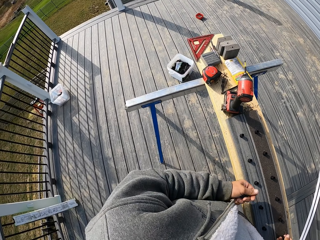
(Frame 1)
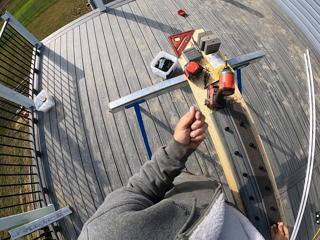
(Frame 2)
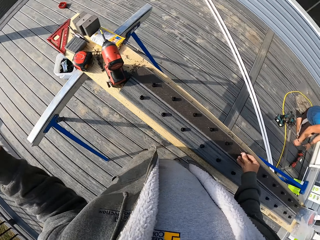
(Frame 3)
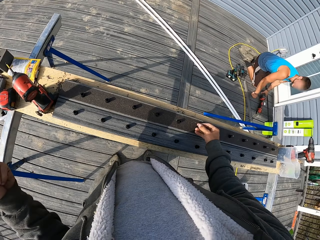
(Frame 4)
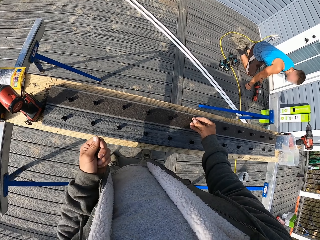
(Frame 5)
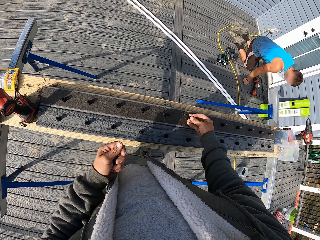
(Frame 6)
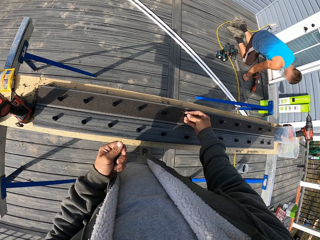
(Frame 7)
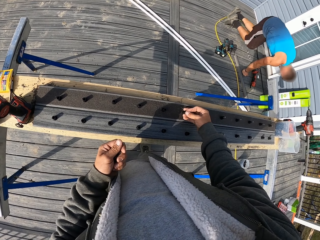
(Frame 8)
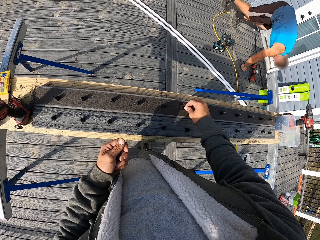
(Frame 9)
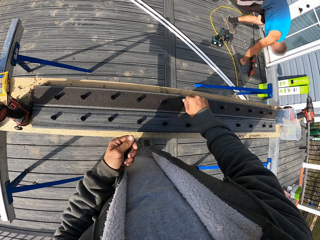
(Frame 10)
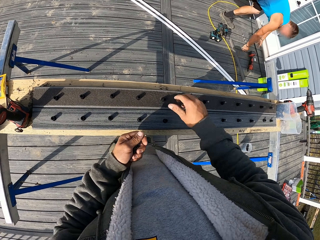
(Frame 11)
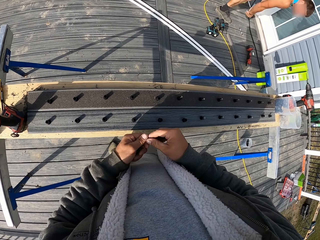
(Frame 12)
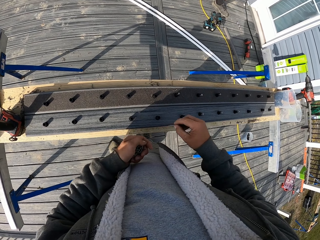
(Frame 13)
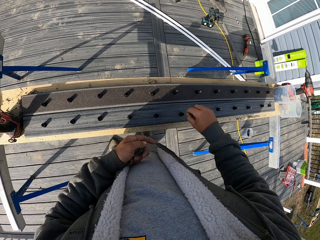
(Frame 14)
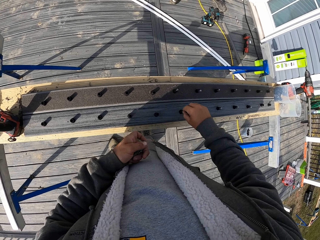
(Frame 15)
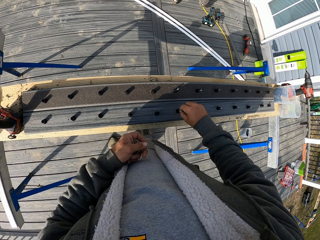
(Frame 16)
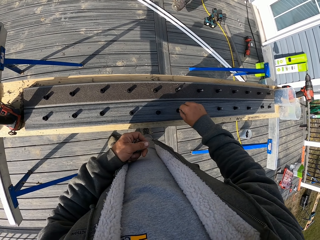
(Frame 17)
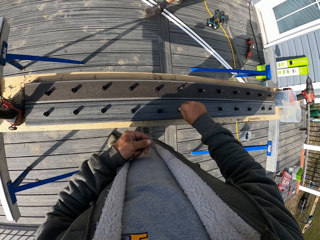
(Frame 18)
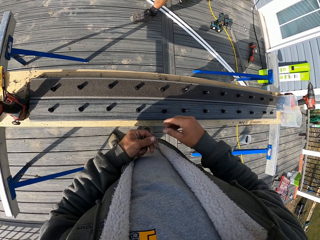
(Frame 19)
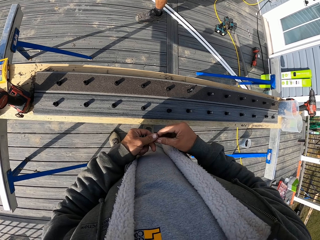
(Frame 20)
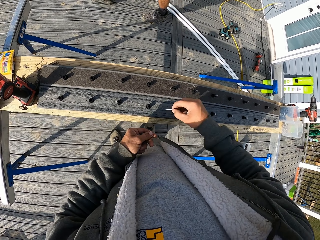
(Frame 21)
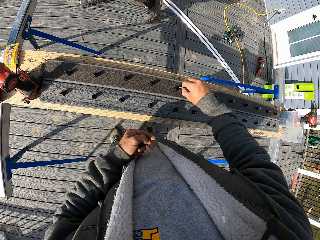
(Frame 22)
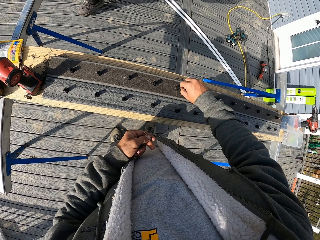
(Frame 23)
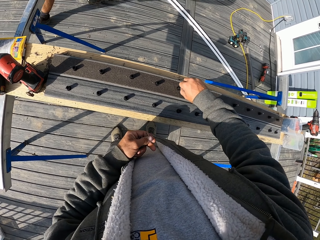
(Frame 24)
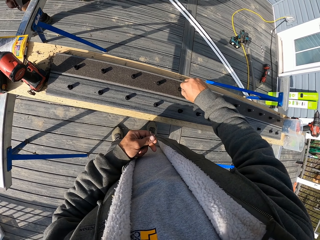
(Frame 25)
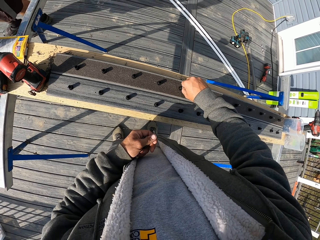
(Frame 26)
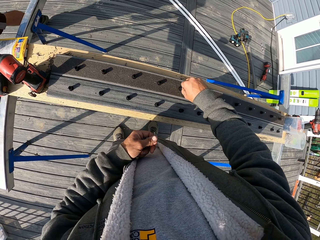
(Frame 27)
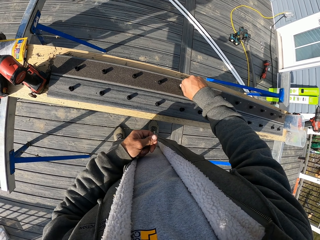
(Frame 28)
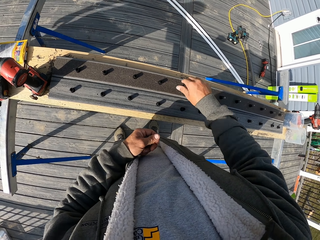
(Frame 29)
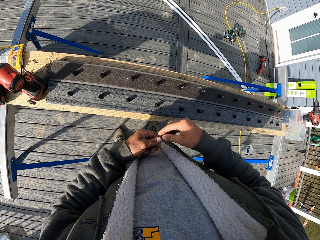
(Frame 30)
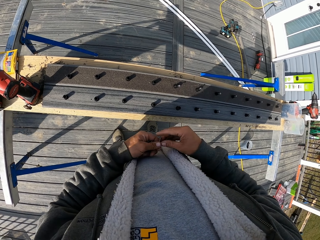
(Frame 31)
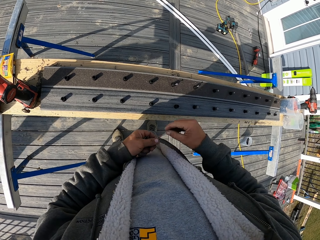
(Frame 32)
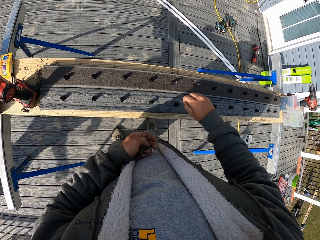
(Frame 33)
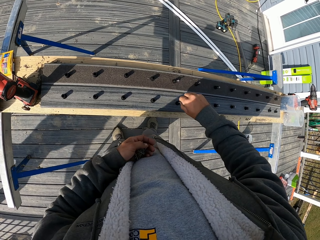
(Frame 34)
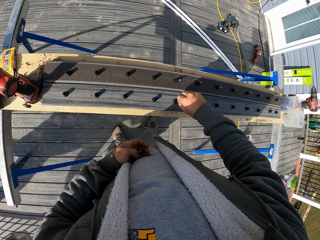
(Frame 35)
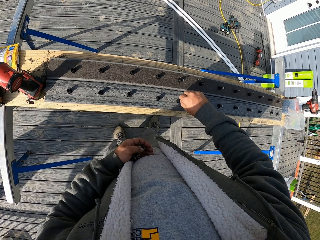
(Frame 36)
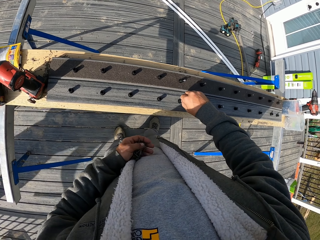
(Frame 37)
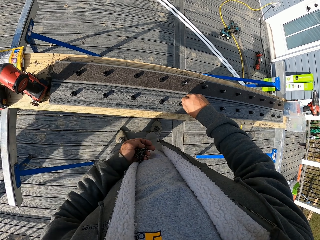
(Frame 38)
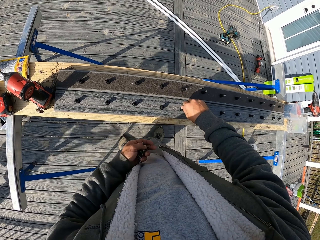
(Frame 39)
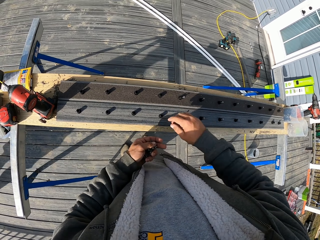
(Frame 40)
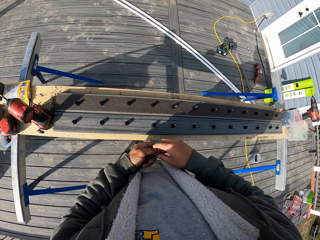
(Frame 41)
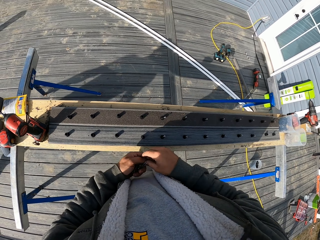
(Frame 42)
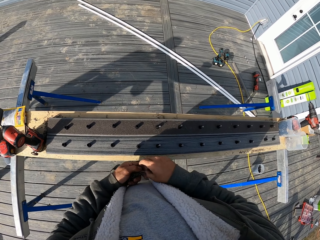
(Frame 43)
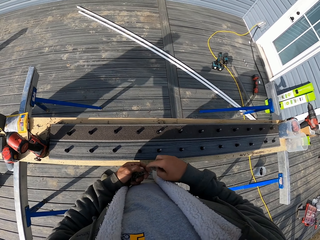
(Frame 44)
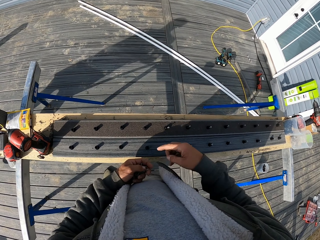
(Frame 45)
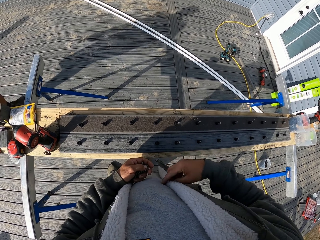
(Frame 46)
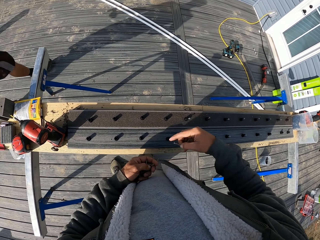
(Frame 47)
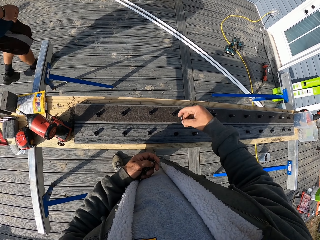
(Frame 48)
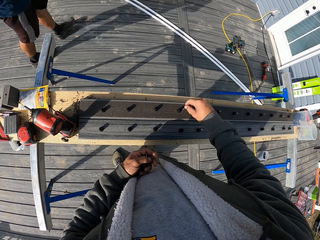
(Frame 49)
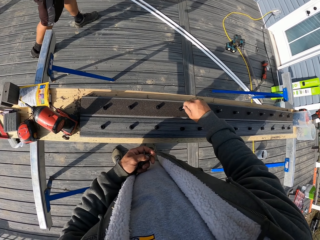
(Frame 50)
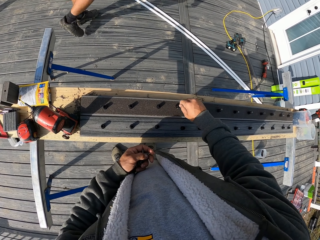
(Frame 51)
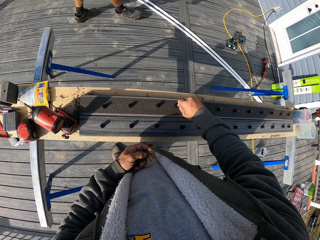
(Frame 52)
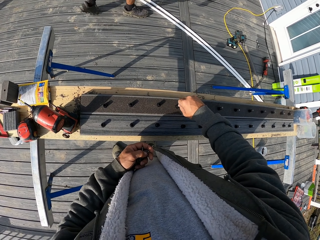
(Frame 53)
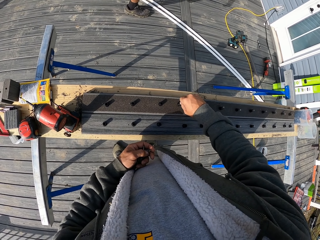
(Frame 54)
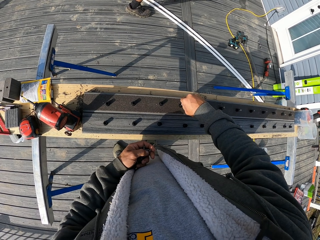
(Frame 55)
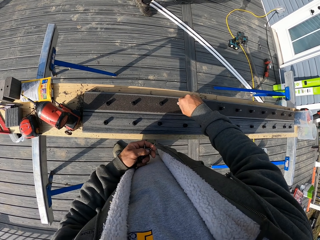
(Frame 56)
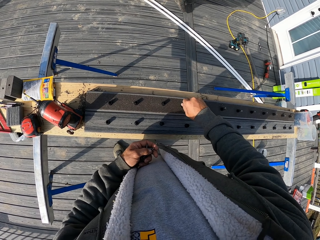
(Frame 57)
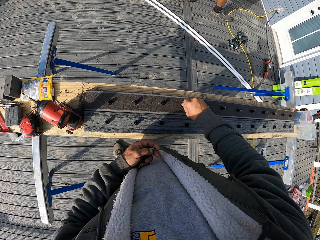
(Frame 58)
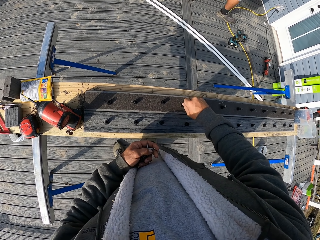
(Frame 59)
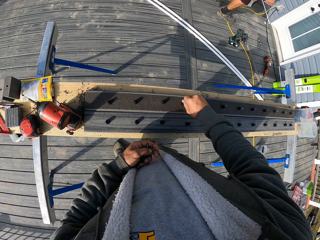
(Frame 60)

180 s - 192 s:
The camera wearer looks around the balcony. He moves his hand. A man stands up. The camera wearer places metal nails in the dowels. The man walks around the balcony. The camera wearer places the metal nails in the dowels. The man walks around the balcony. The camera wearer places the metal nails in the dowels.

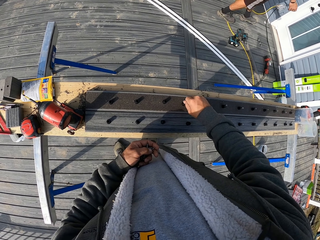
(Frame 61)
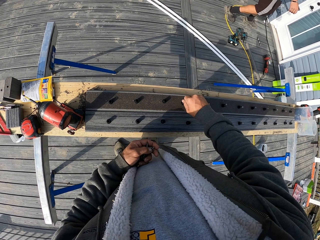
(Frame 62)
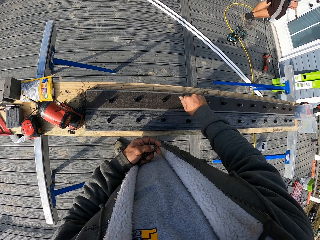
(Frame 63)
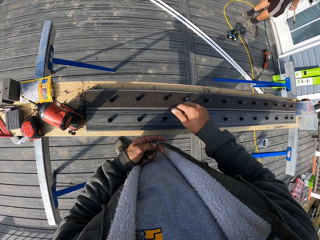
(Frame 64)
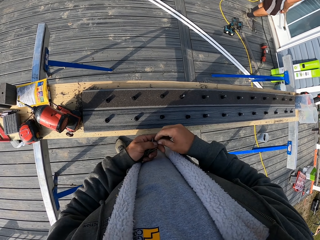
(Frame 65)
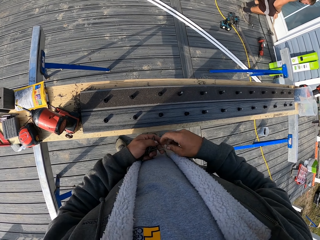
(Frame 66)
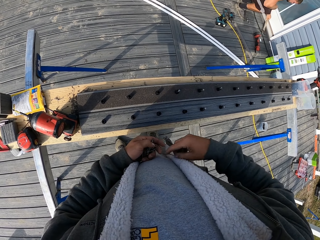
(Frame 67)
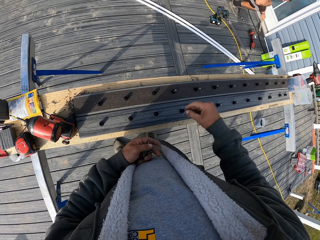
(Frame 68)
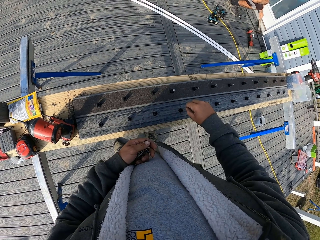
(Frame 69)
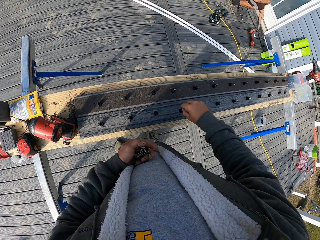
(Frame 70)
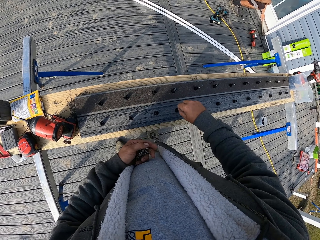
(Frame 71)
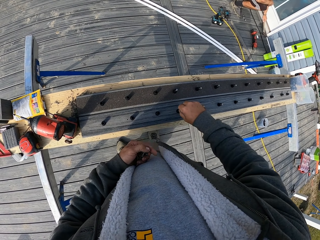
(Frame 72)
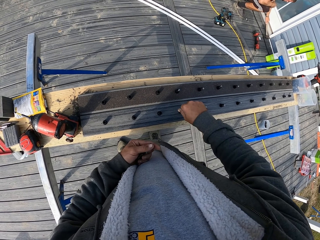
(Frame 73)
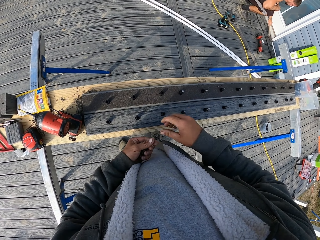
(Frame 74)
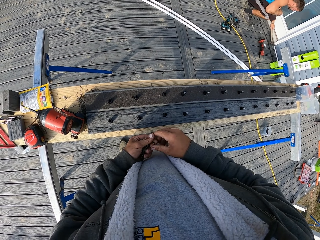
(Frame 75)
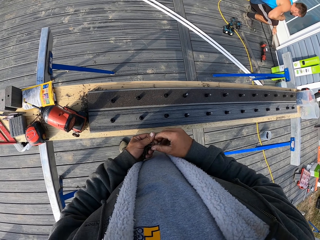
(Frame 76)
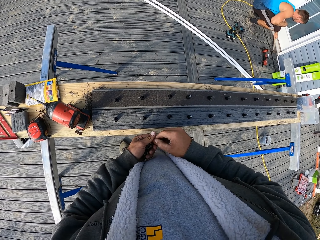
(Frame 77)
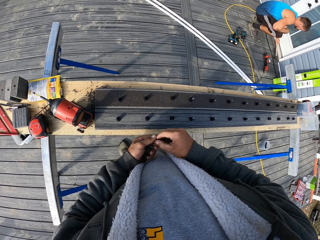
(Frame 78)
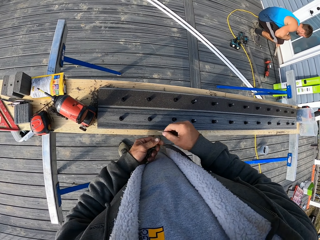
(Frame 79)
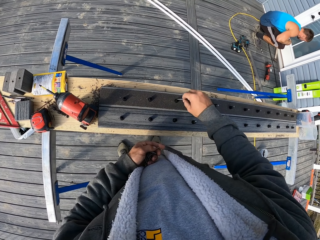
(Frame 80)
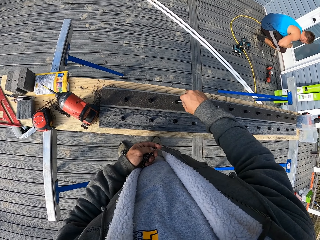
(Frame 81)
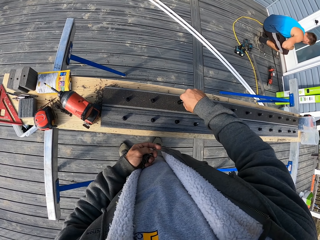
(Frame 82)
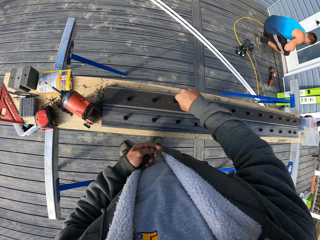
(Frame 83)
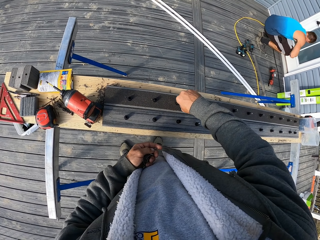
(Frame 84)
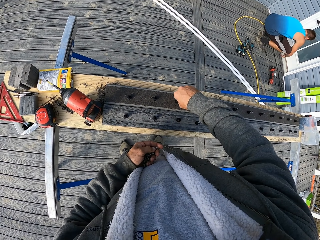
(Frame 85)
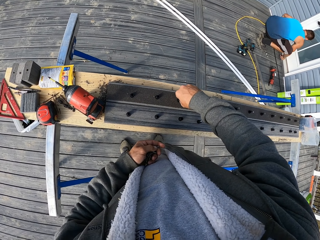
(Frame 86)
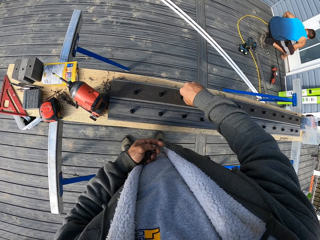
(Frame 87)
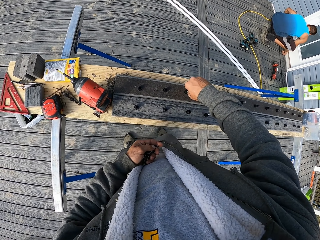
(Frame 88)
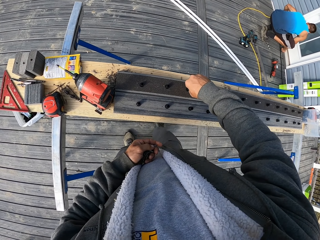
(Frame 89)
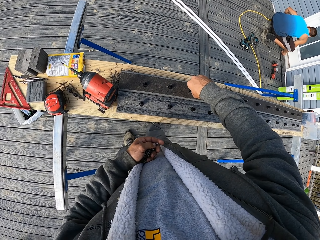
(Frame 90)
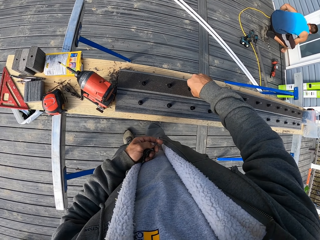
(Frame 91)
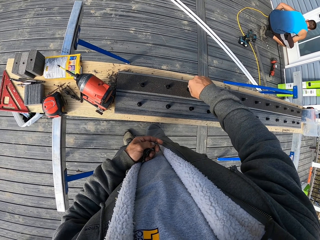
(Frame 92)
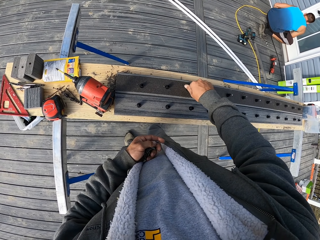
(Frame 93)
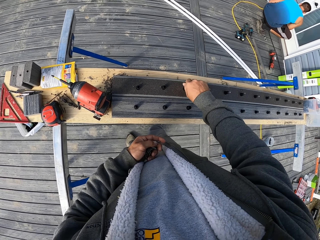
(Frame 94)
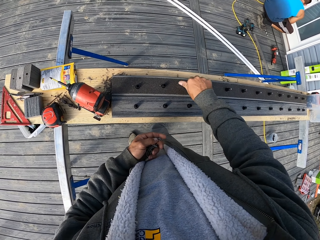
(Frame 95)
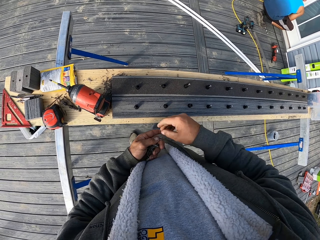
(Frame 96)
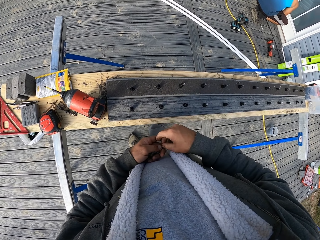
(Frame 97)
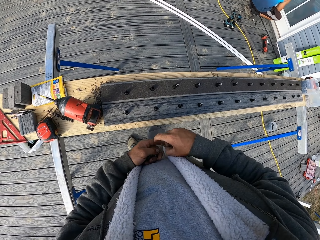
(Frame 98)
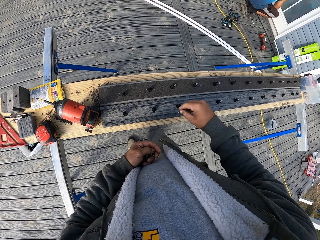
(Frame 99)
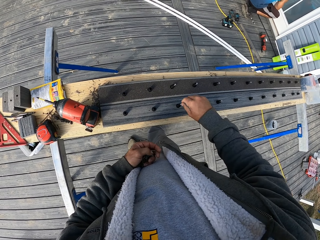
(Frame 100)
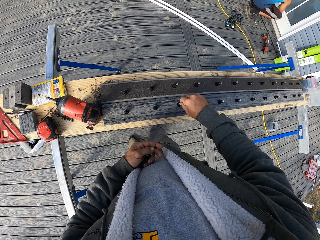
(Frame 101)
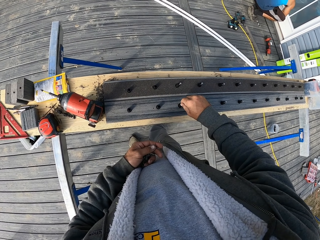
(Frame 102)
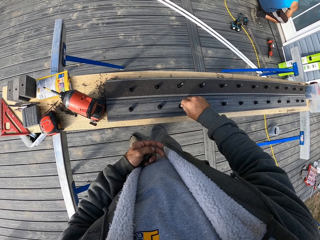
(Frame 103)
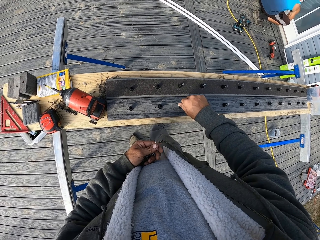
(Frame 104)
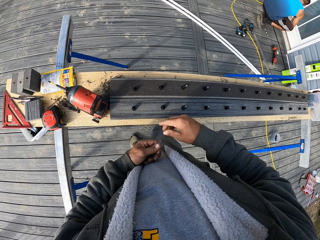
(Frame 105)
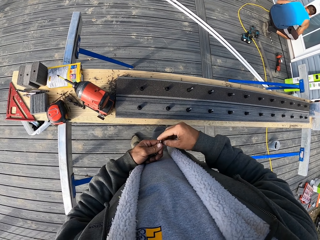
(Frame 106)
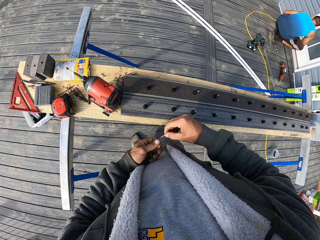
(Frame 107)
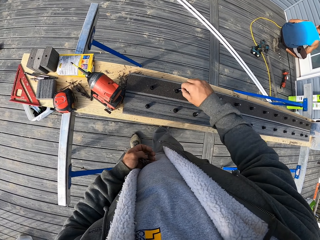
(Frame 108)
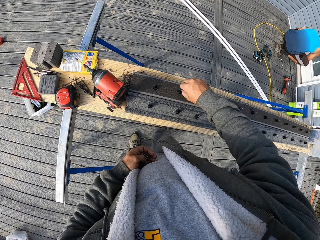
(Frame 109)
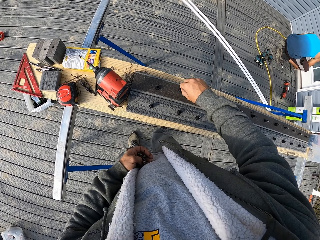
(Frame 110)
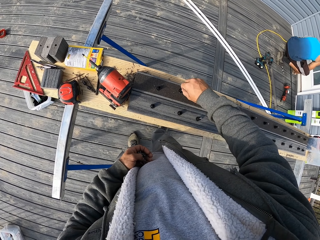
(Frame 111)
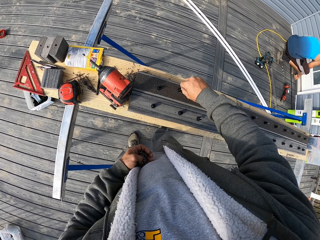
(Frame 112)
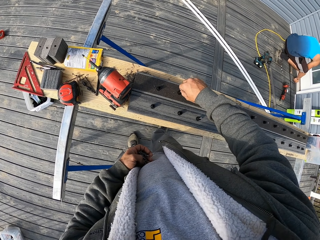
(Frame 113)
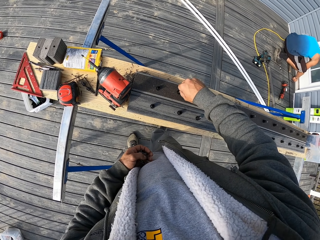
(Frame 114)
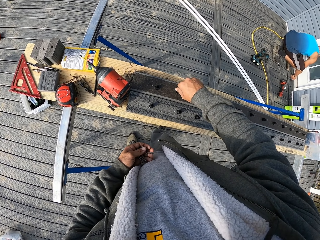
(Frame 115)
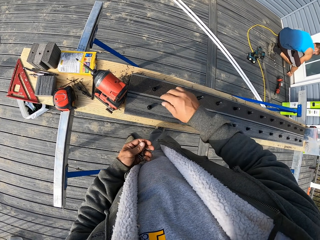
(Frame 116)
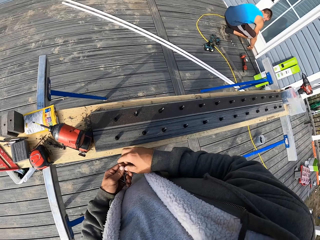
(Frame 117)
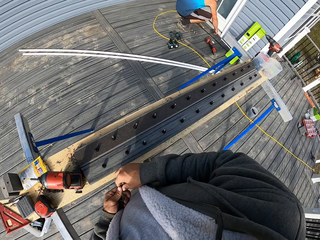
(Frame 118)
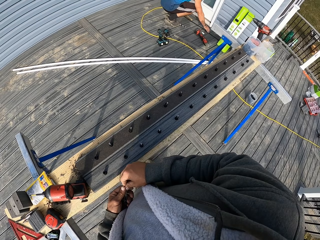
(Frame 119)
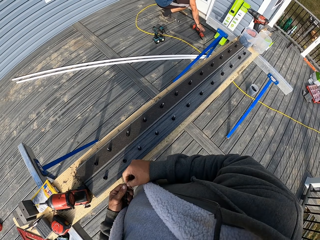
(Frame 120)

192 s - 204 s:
A man bends down and knocks a wood with a hammer. The camera wearer places metal nails in the dowels.
